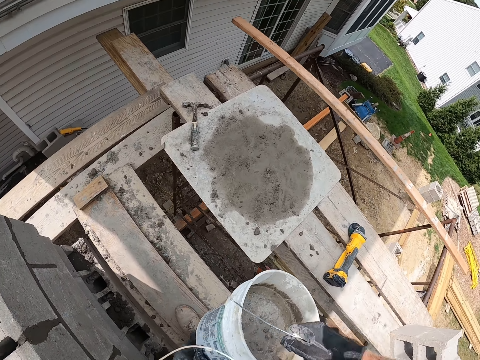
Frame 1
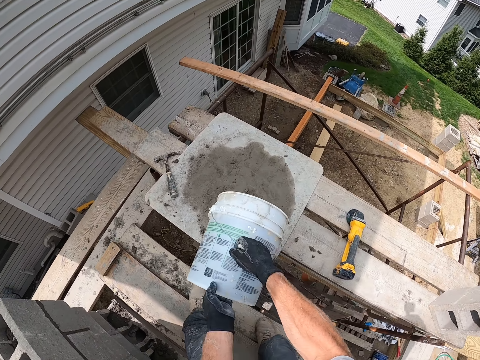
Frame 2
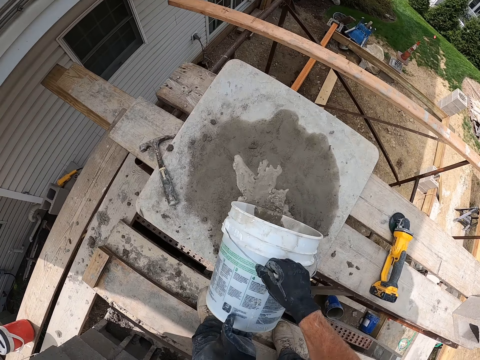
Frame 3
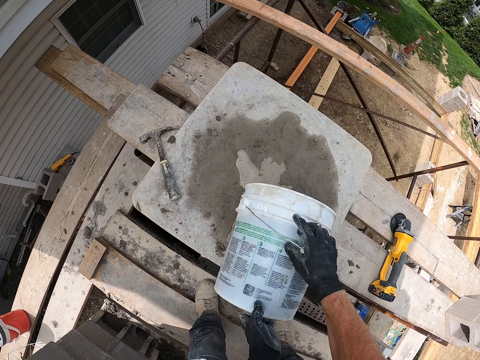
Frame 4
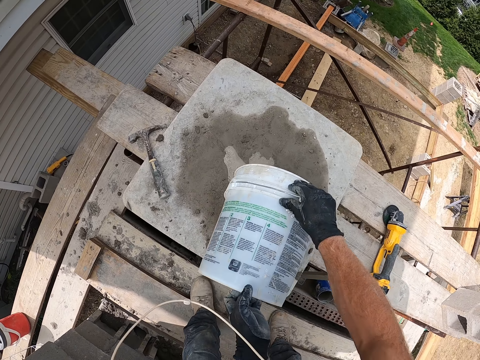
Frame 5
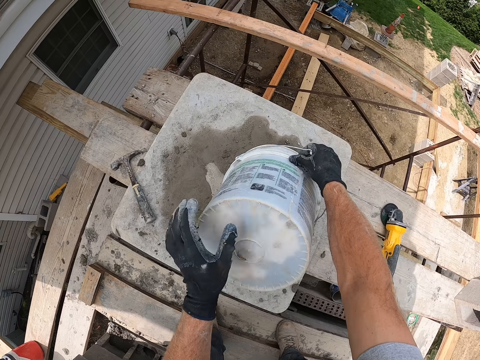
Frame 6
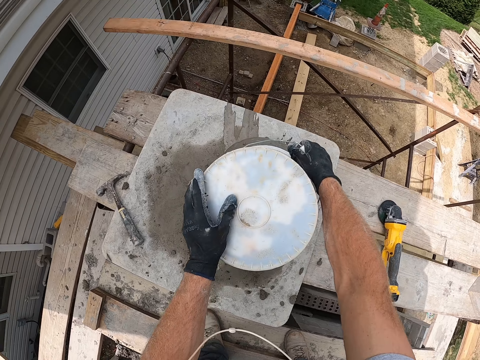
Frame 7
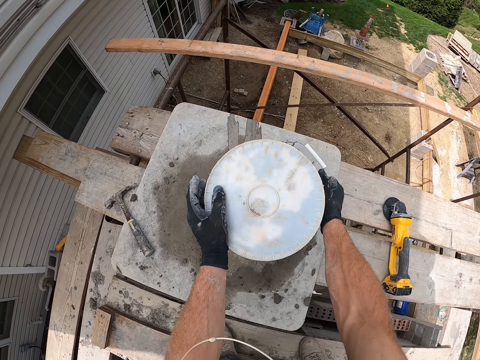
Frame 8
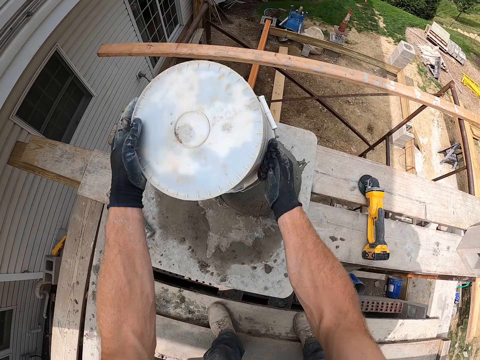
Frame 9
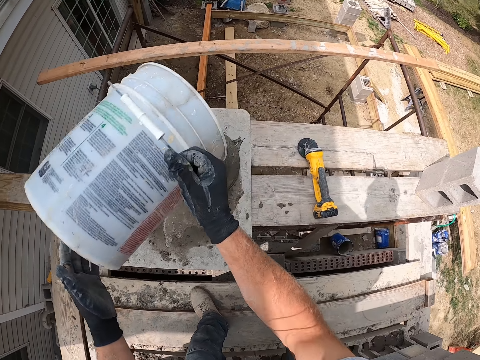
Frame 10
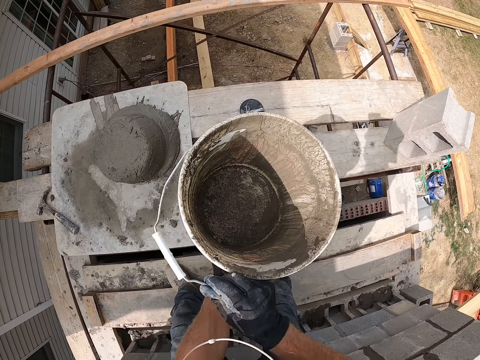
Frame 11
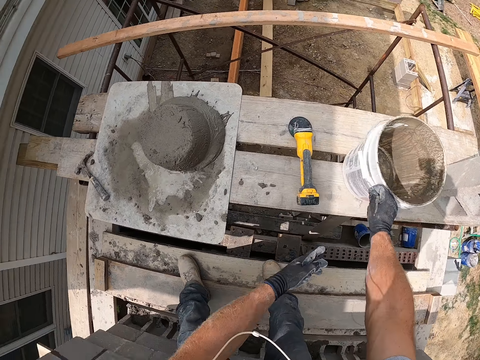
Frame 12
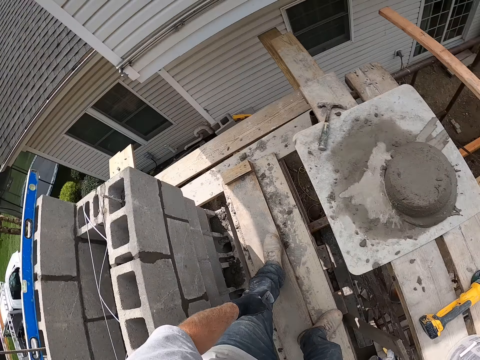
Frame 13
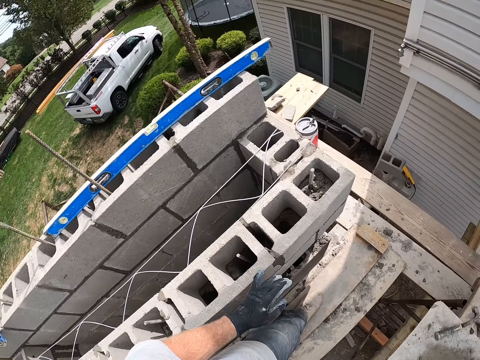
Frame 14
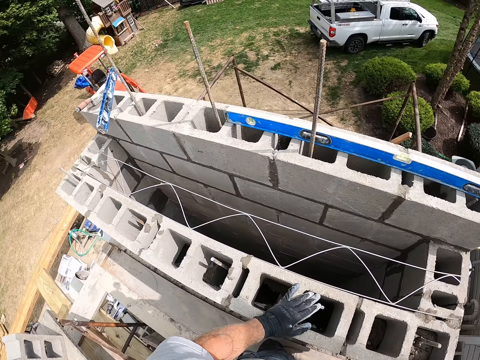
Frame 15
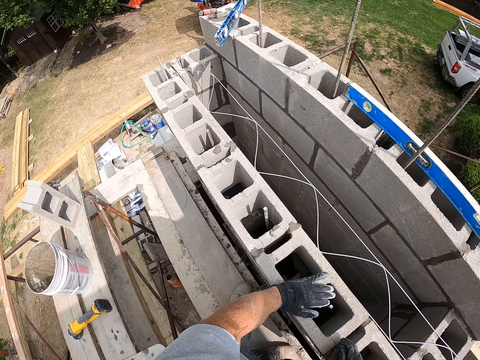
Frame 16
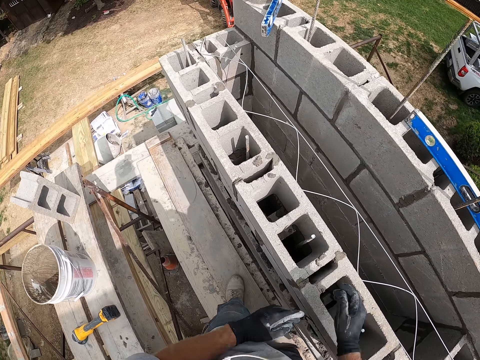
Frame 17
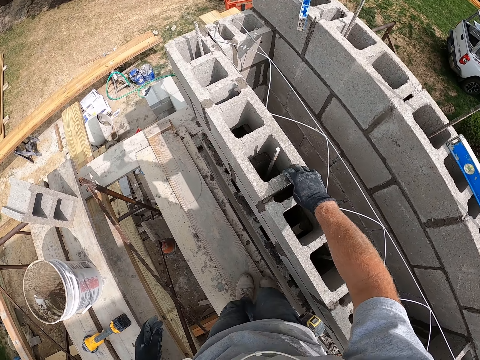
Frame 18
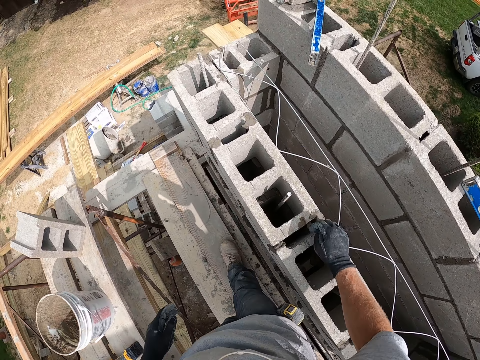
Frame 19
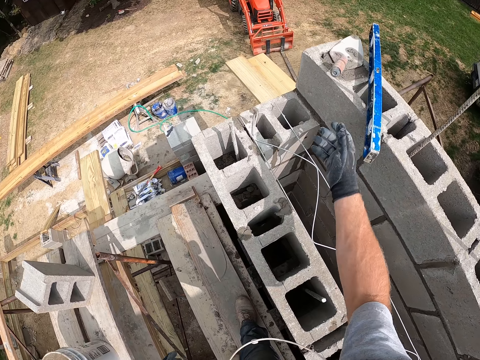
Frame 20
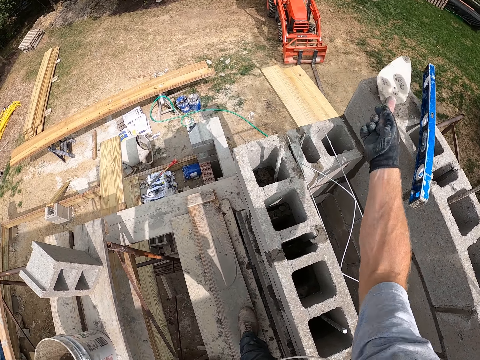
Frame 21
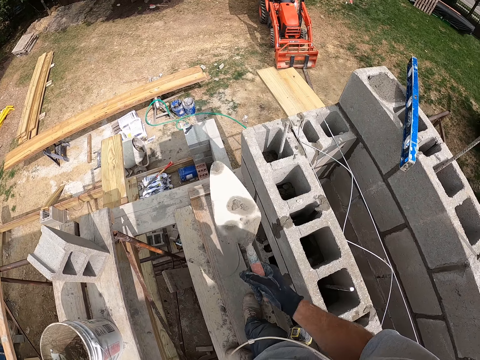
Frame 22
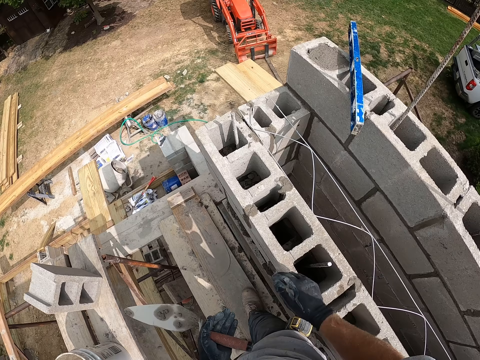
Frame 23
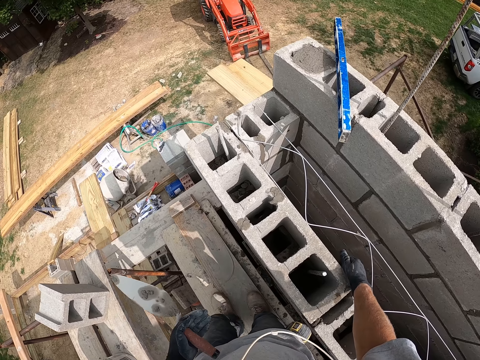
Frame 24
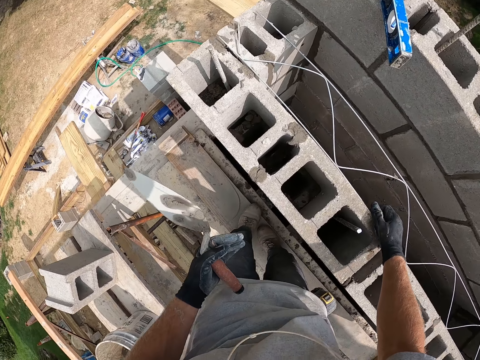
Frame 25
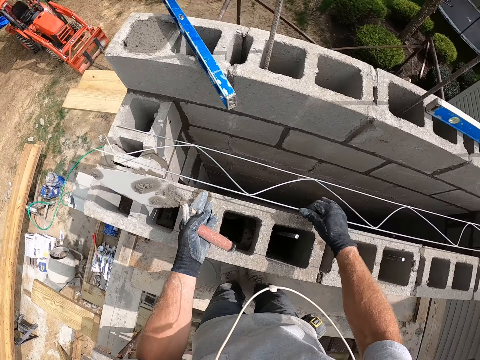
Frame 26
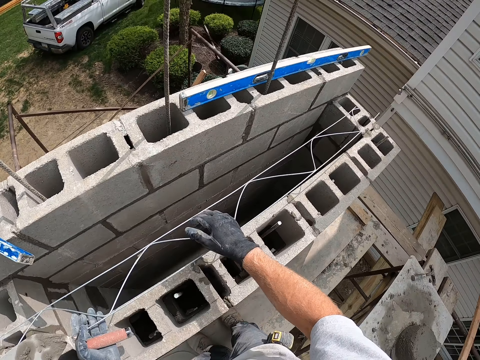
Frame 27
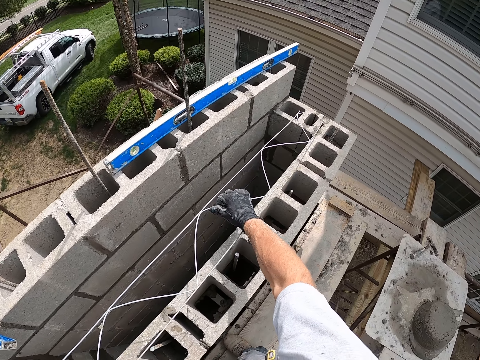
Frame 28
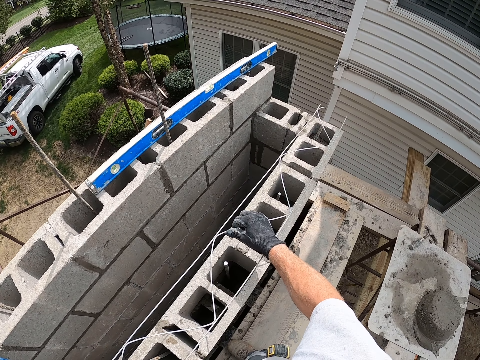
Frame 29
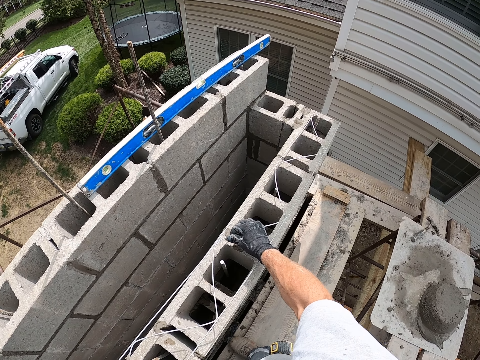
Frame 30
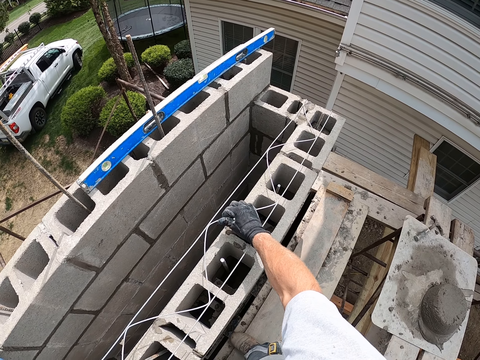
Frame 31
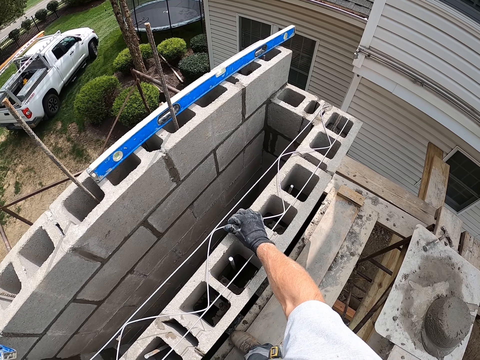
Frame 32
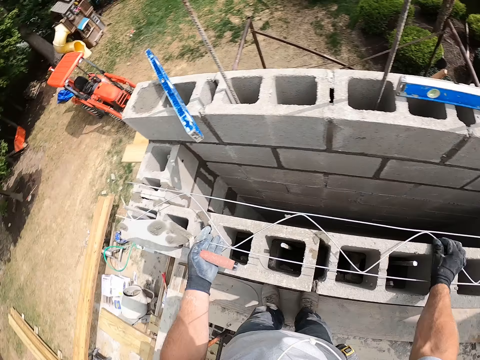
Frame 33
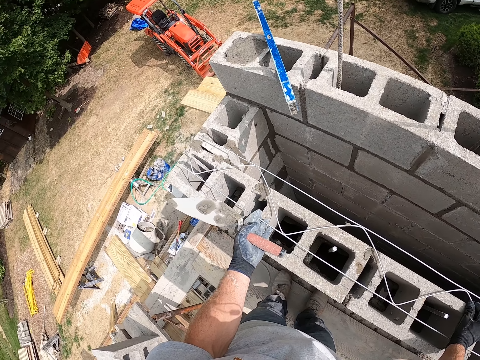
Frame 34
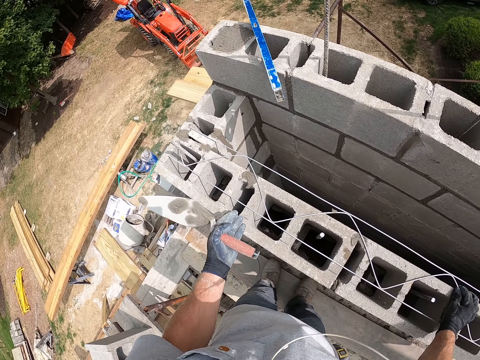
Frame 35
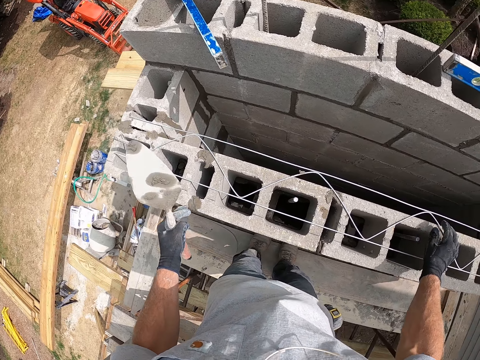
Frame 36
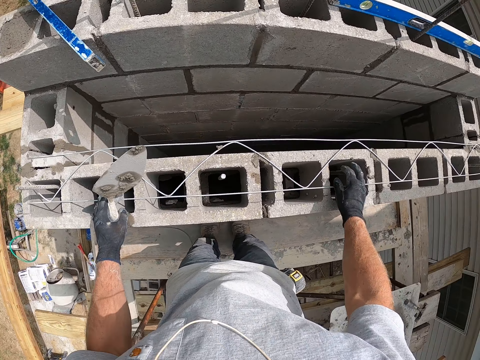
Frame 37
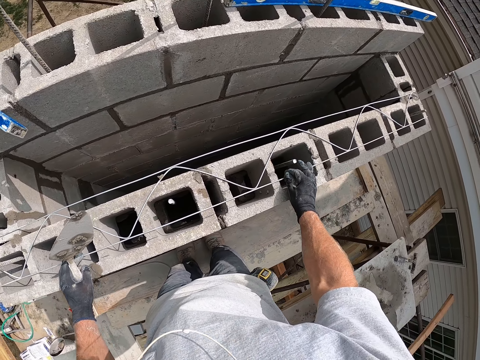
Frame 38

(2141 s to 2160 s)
The camera wearer pours the cement in the bucket on a wooden surface. He drops the bucket on the wooden plank. He walks around on the building site. He picks up the trowel from a block with his right hand. He picks up a block liner from the block. He carries an iron frame on the concrete block and drops the iron frame on the concrete block. He adjusts the block liner on the block.

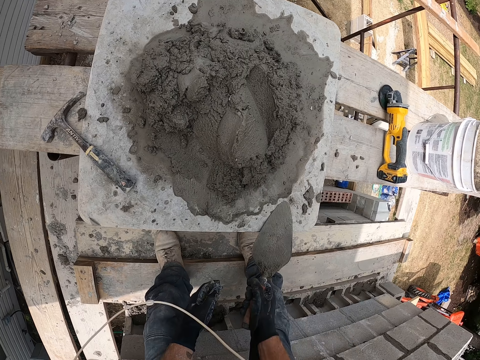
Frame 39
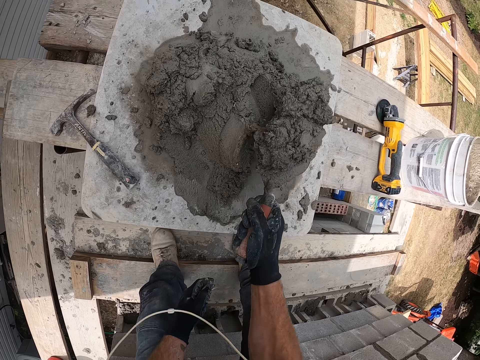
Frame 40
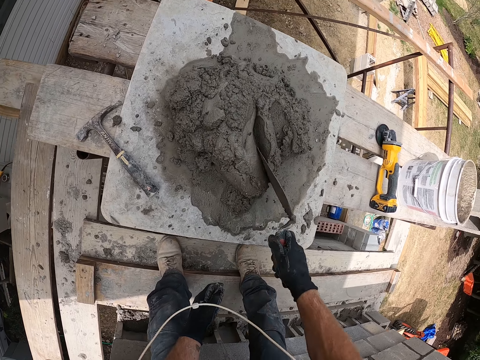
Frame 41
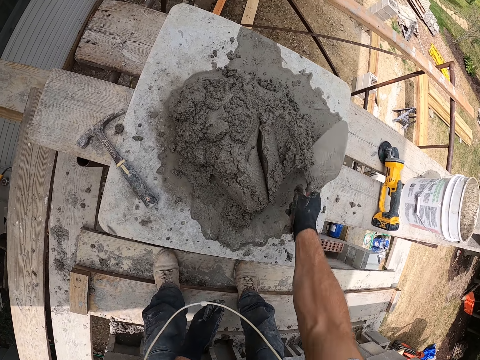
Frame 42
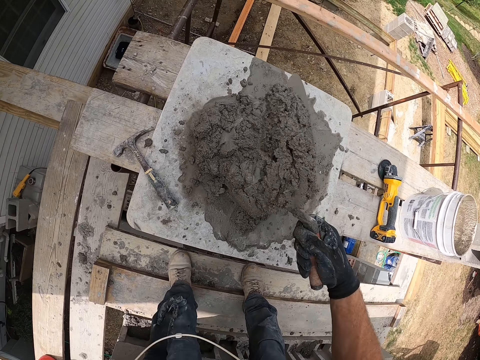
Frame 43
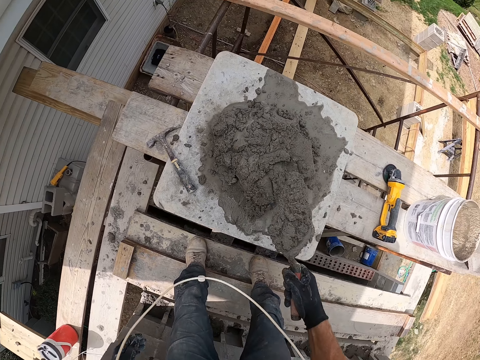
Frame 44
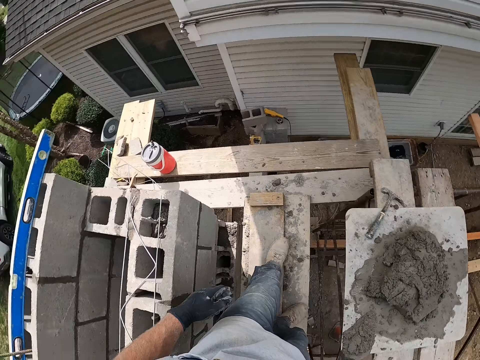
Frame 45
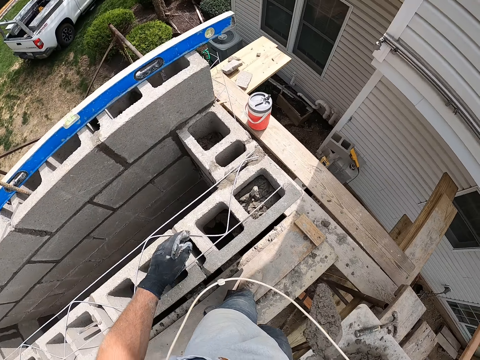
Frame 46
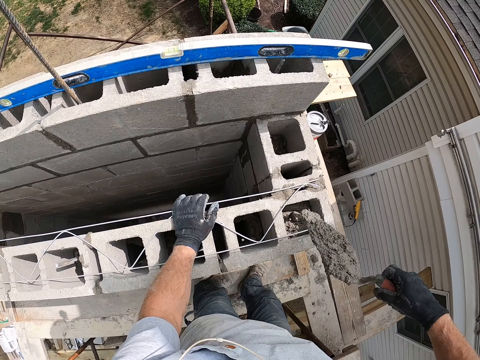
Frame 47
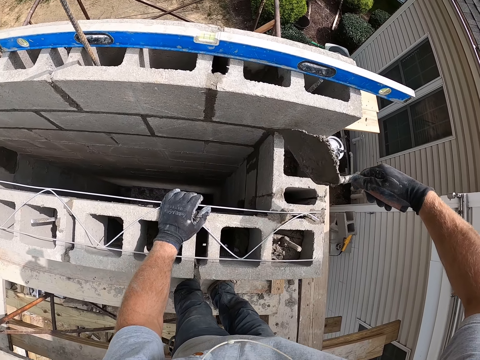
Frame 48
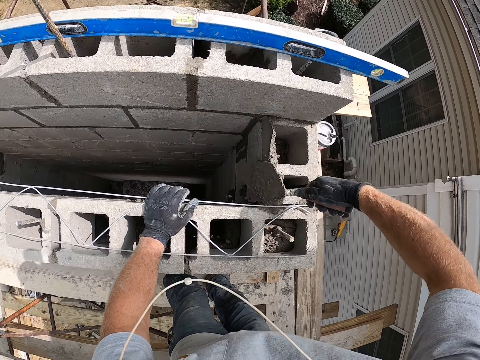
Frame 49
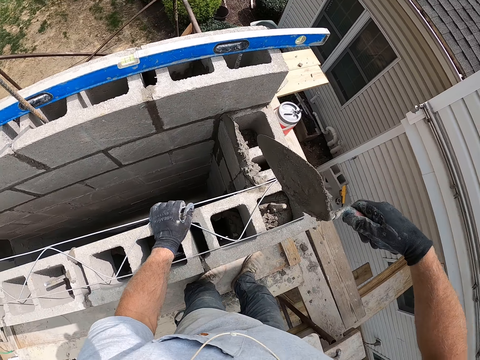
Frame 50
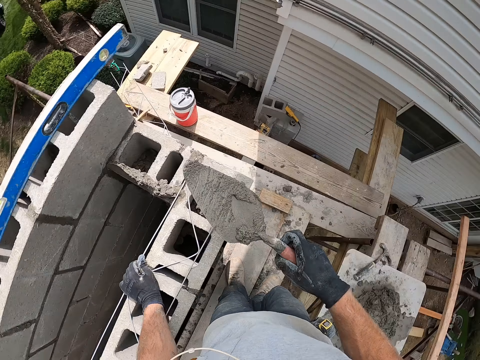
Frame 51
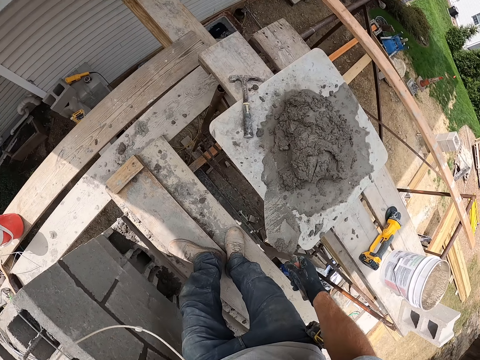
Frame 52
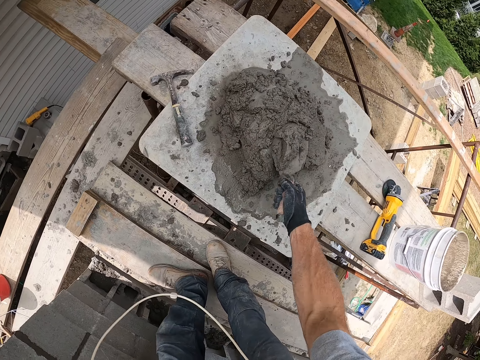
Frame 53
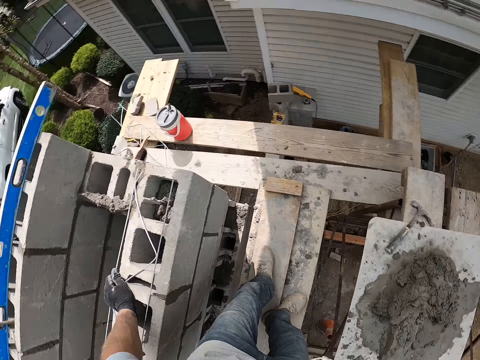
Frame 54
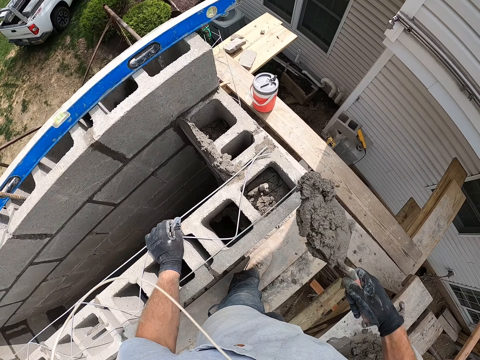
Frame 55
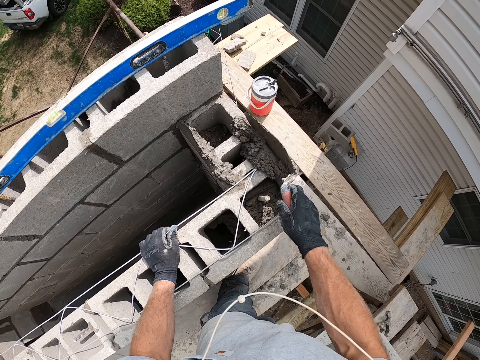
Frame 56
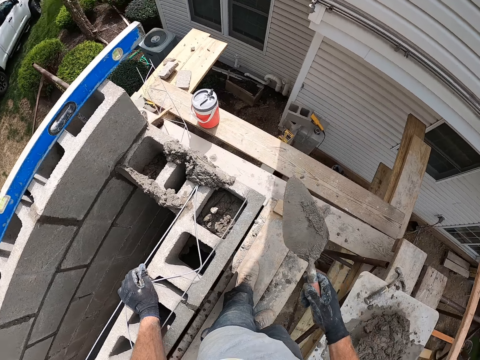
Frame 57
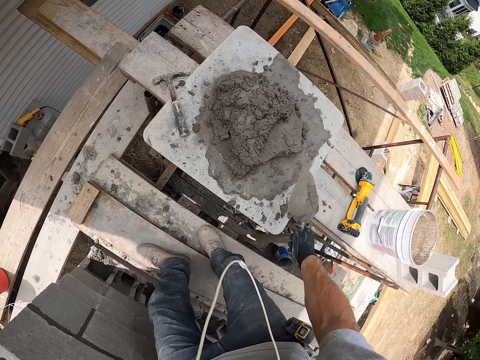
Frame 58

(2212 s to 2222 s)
The camera wearer packs cement with the trowel and pours the cement on the concrete block with the trowel. They pack the cement with the trowel and pour the cement on the concrete block with the trowel again.
